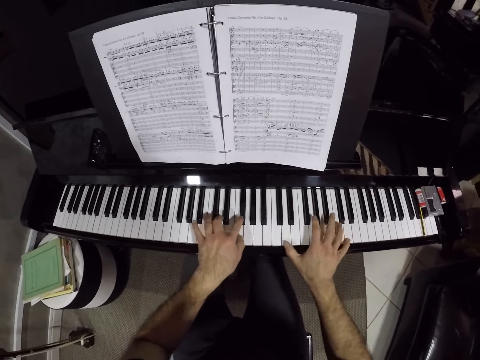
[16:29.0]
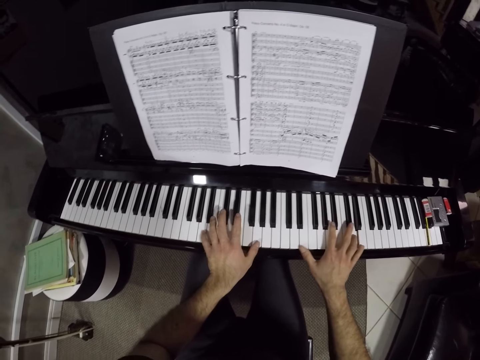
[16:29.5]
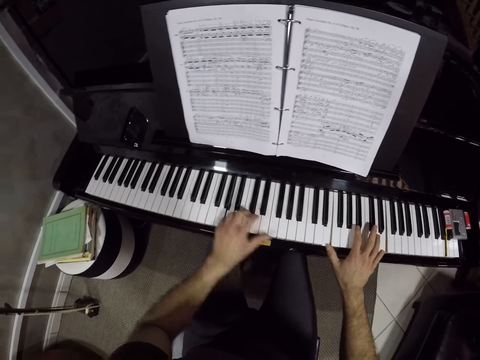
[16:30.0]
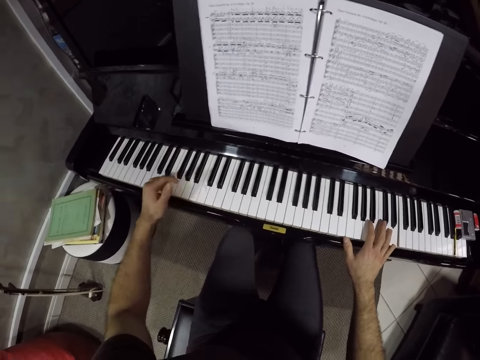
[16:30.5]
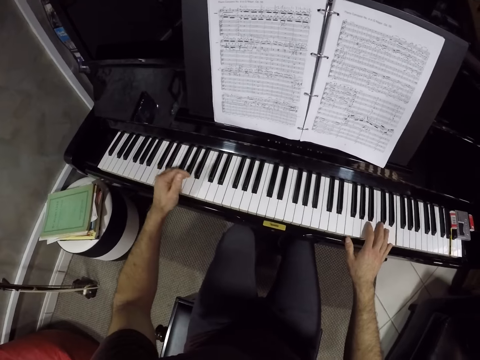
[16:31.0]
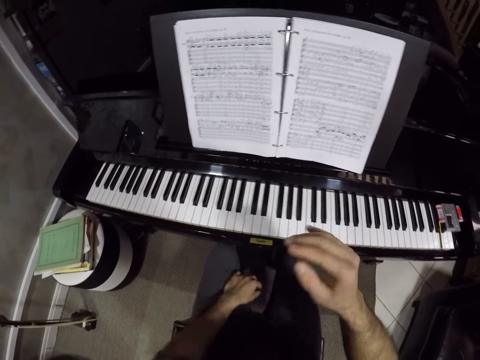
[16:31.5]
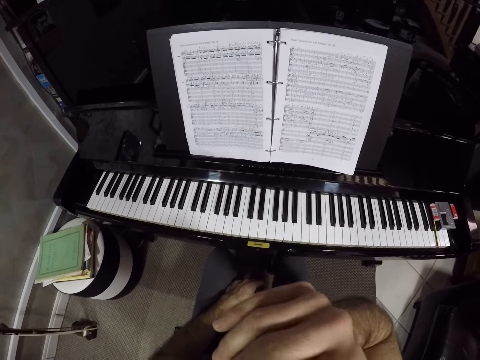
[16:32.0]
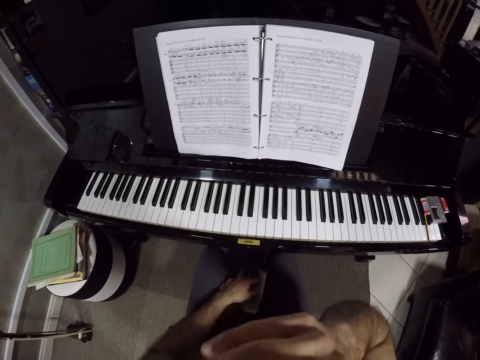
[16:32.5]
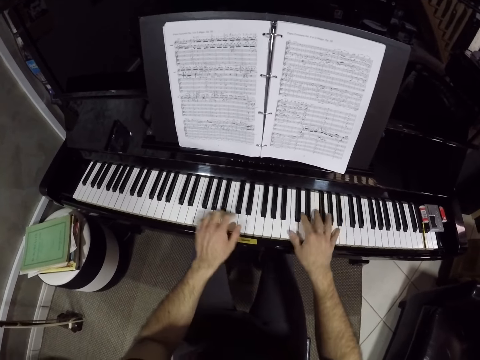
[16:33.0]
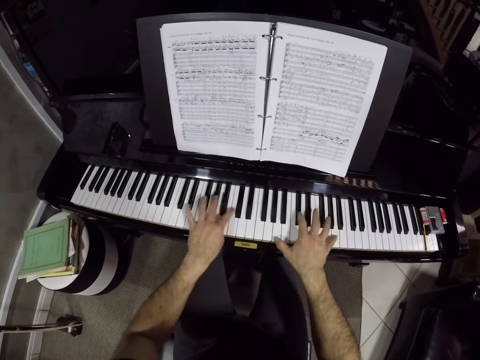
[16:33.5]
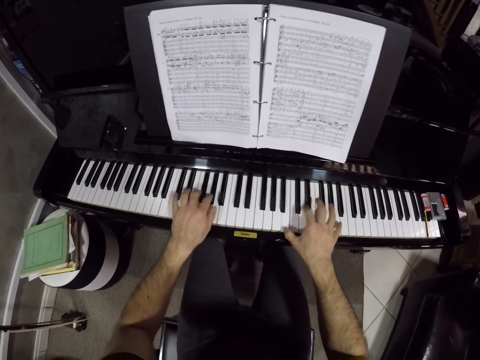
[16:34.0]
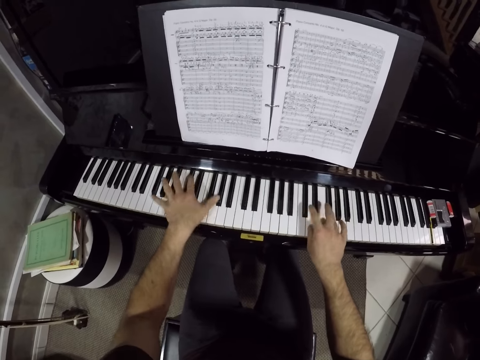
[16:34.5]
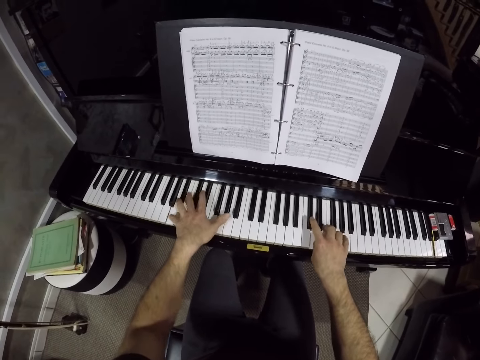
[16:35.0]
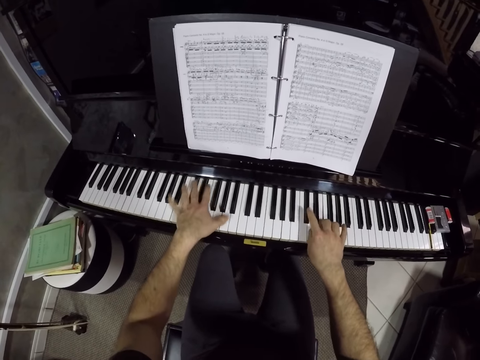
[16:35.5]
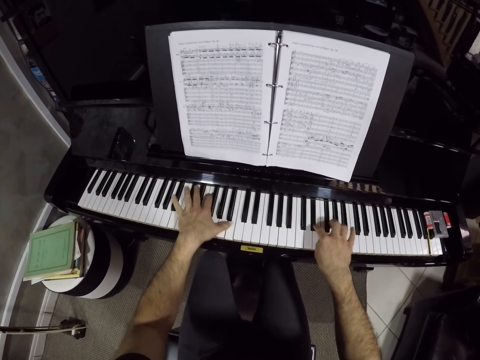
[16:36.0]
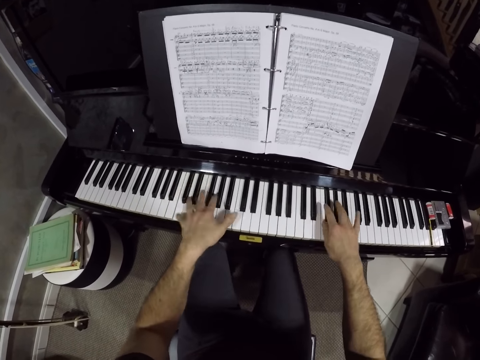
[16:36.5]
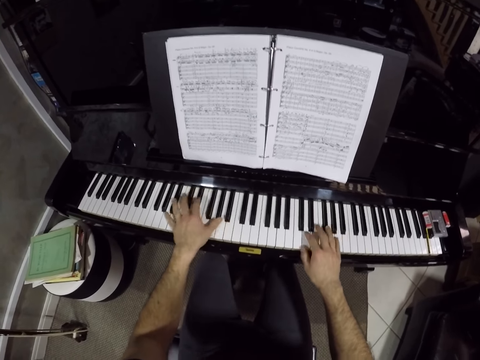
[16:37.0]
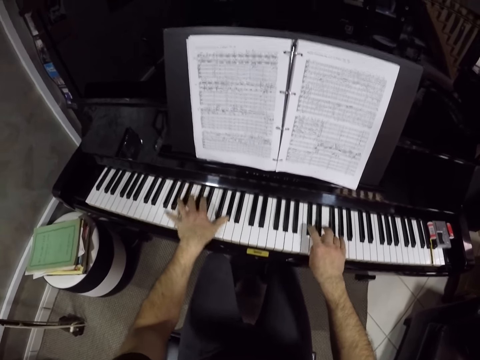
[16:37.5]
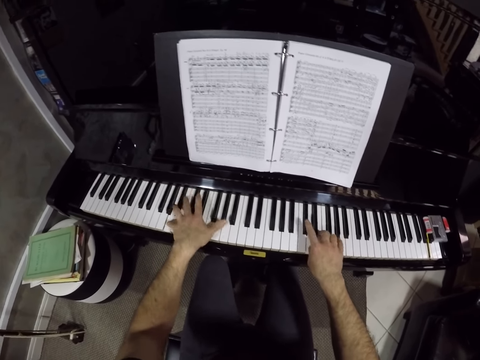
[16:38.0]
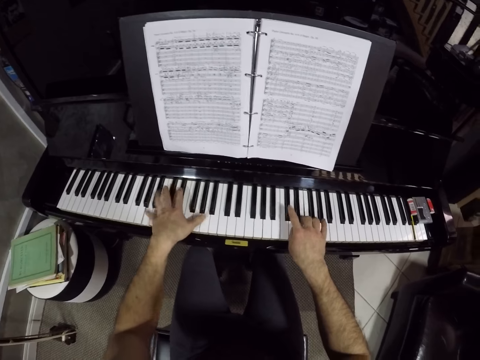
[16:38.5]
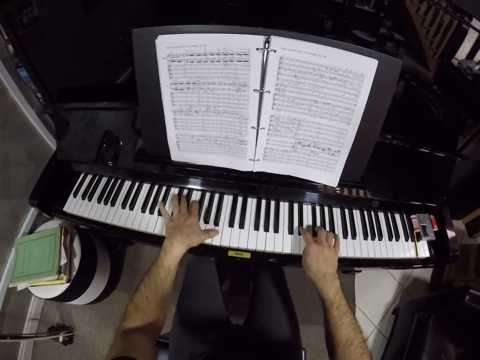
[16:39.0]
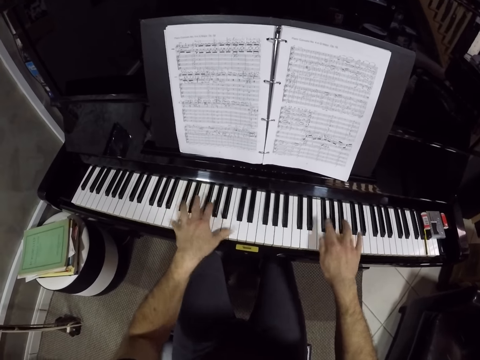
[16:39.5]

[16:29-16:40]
The camera wearer touches his face with his right hand. He lifts his hand. He plays the piano with both hands.

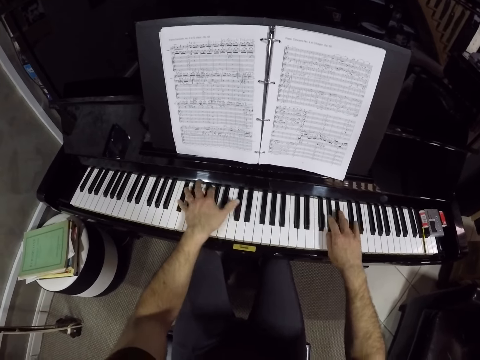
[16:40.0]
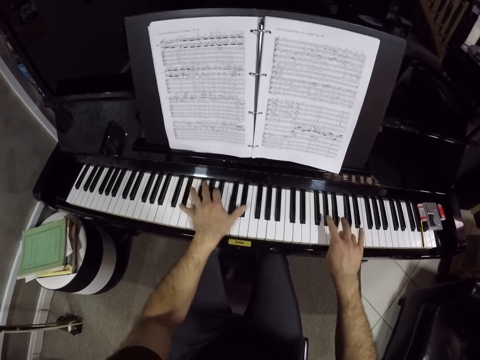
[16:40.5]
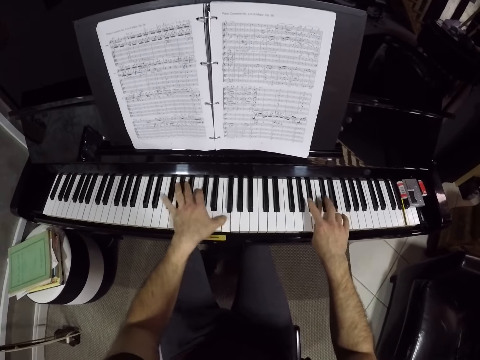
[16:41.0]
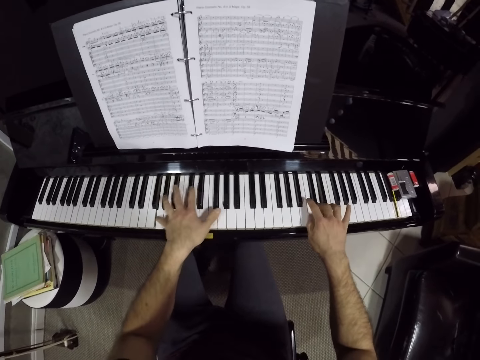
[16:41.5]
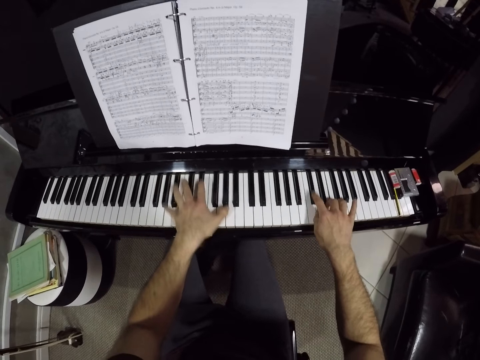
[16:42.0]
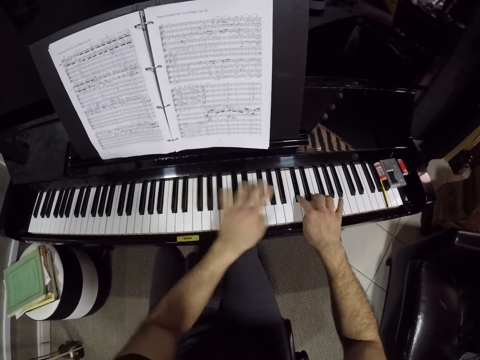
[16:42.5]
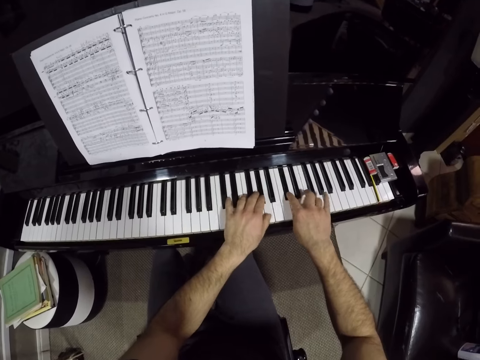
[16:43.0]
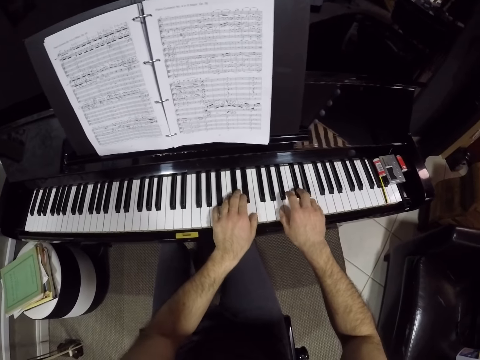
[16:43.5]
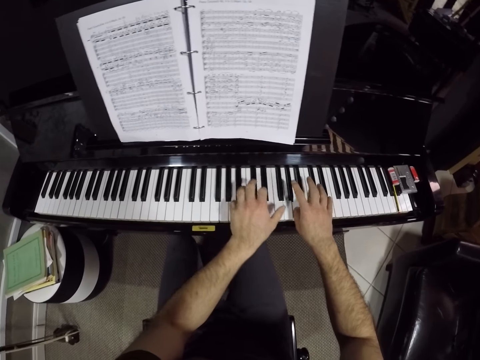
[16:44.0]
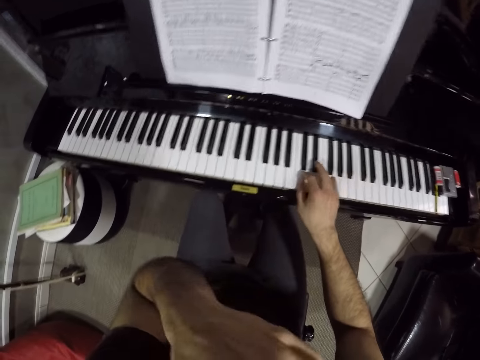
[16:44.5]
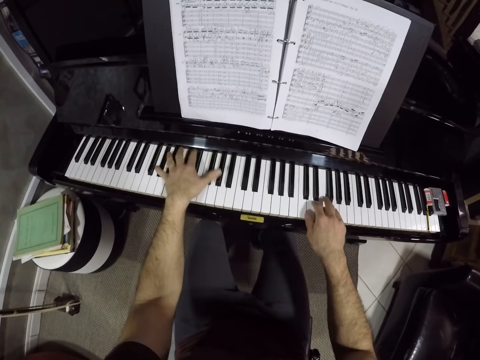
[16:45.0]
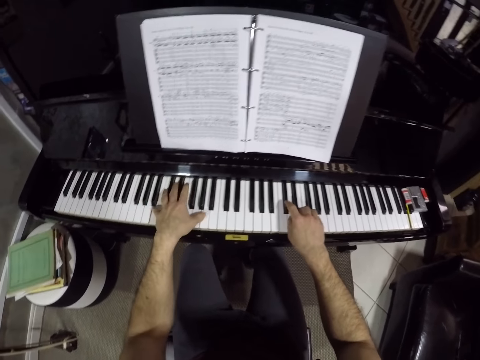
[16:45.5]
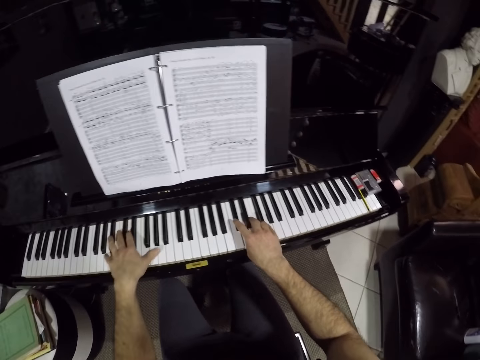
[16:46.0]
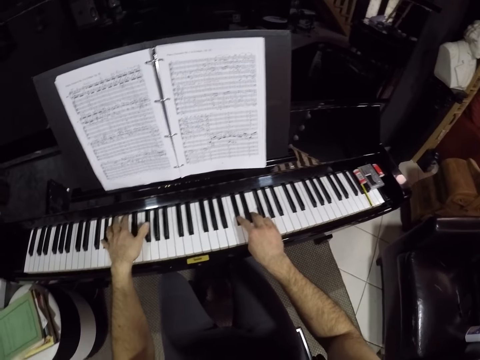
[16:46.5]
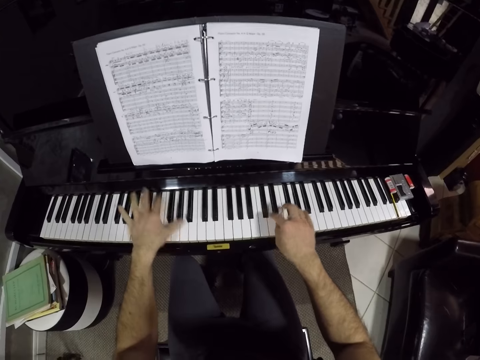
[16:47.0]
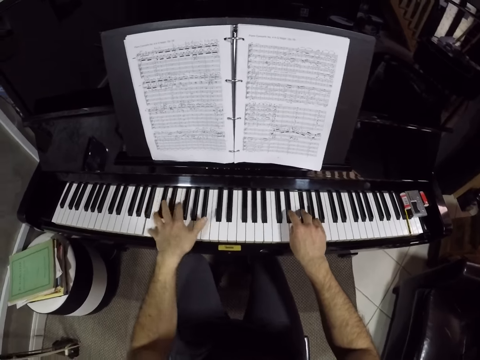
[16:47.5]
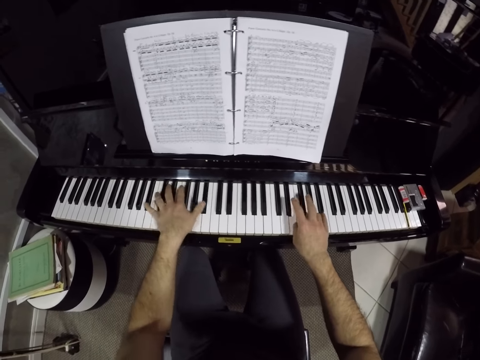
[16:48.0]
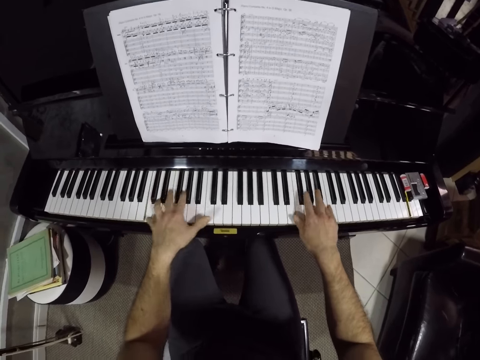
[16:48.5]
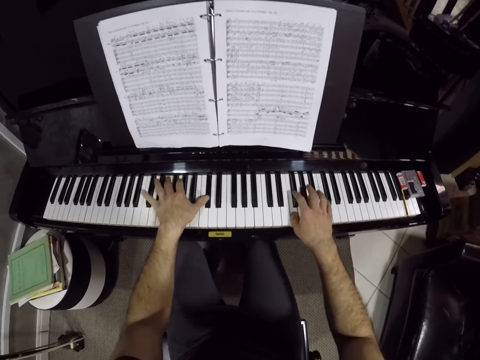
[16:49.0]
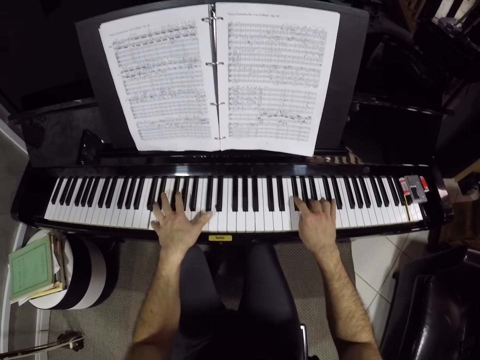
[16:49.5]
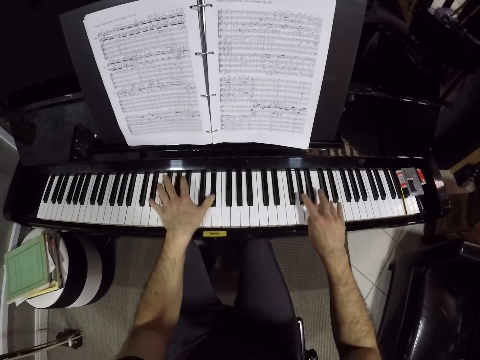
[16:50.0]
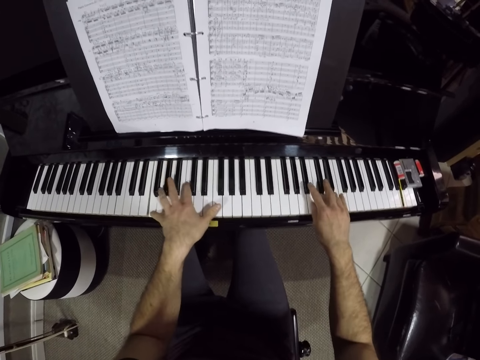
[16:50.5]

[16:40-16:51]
The camera wearer lifts a hand. They play the piano.

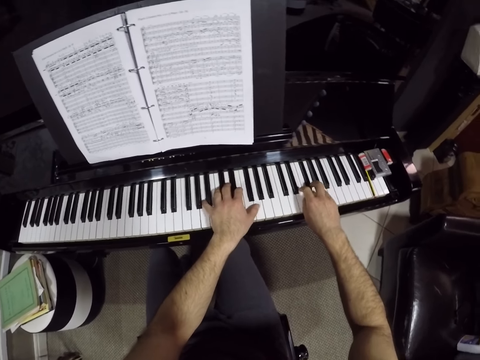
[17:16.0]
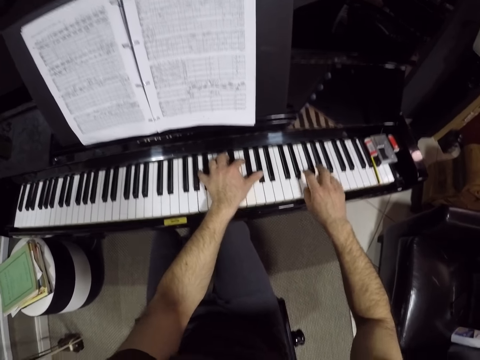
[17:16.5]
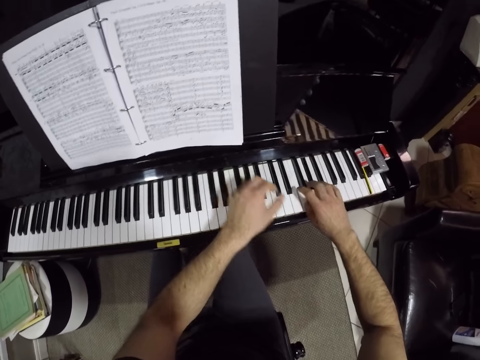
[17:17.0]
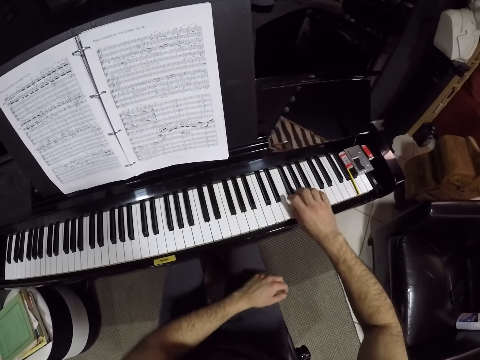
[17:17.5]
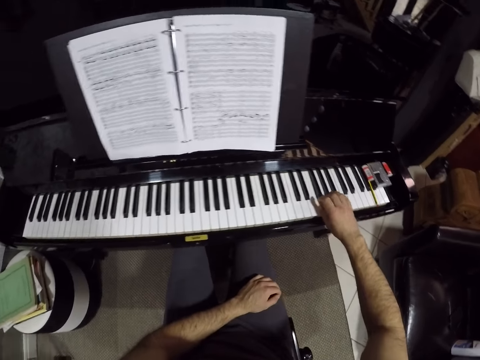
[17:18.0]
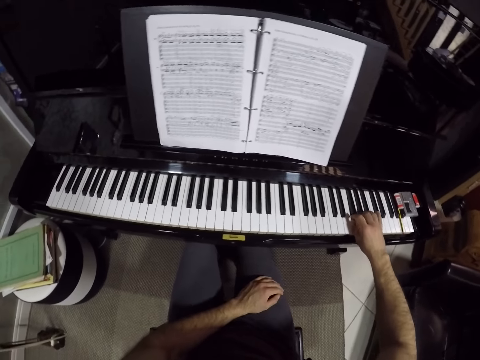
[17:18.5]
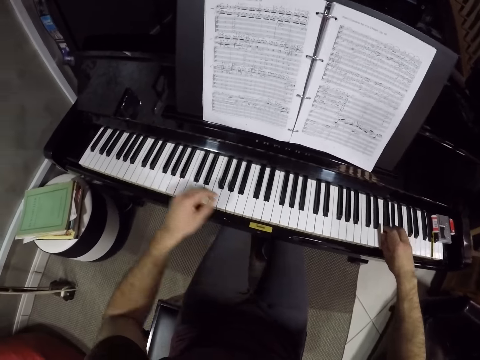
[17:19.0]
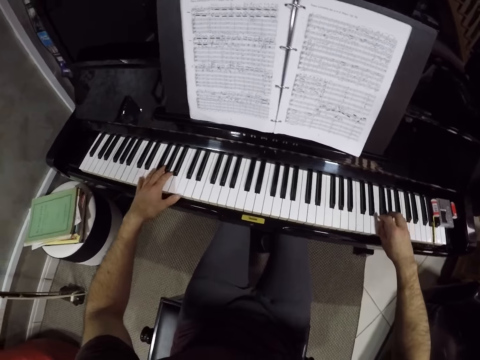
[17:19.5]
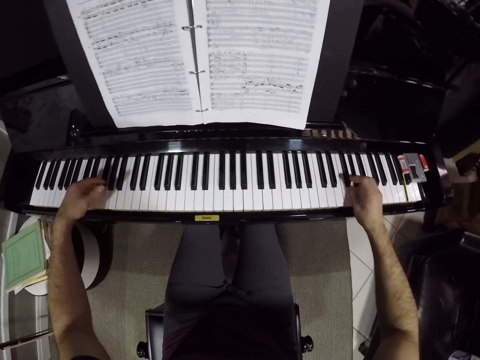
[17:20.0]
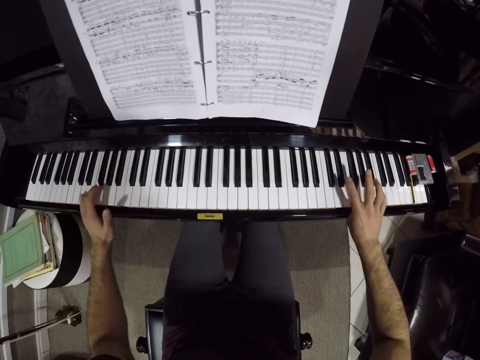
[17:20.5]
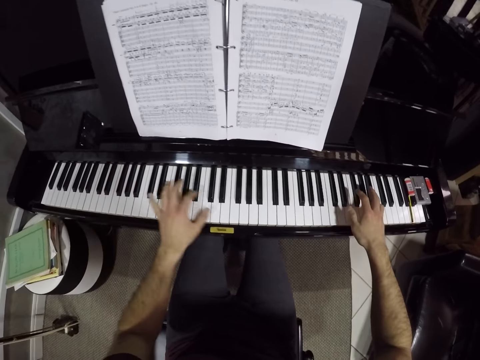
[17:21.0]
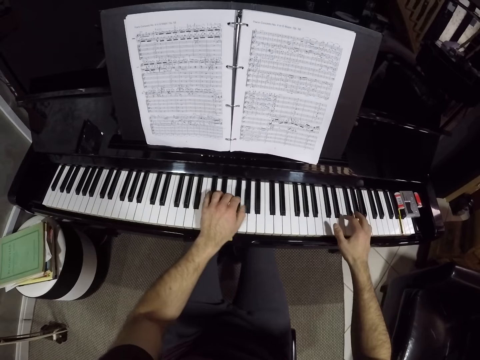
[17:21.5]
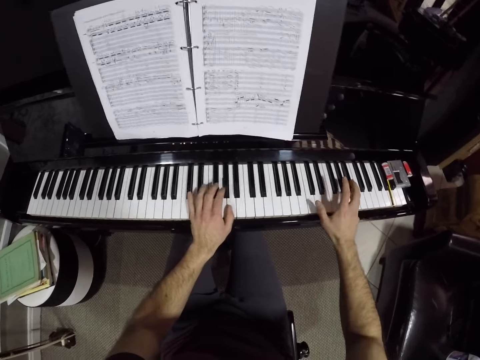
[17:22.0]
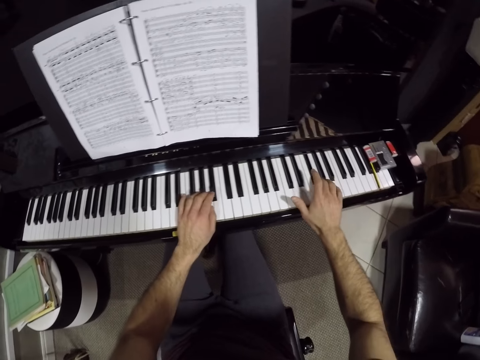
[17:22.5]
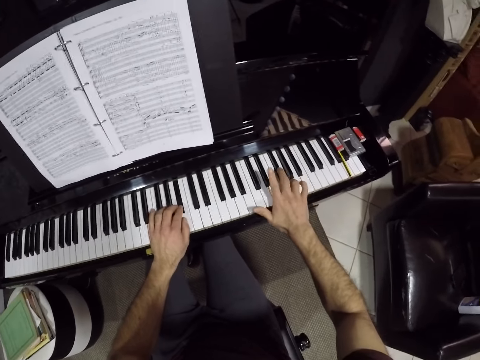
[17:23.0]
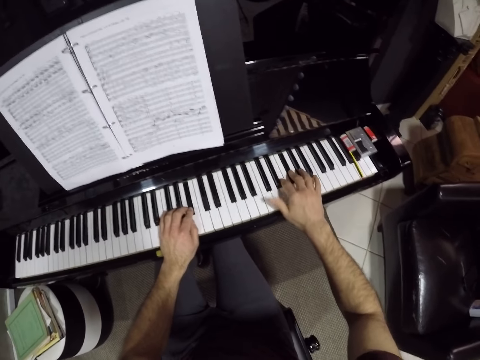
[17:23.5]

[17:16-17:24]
The camera wearer plays the piano with his right hand. He plays the piano with both hands.
